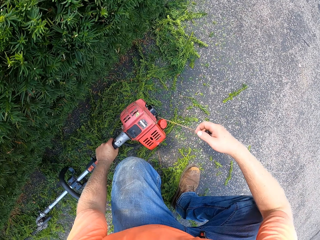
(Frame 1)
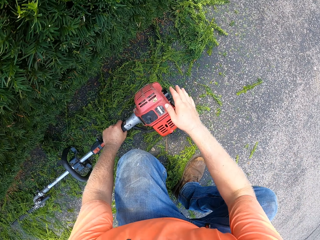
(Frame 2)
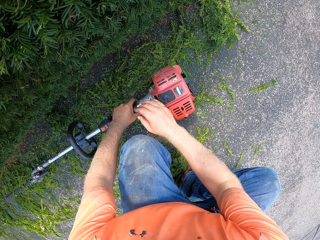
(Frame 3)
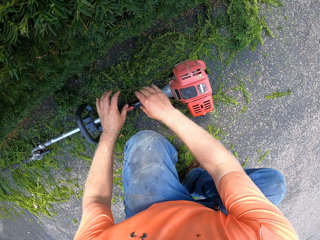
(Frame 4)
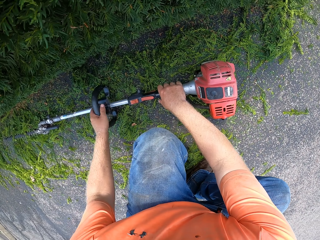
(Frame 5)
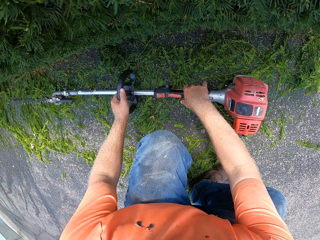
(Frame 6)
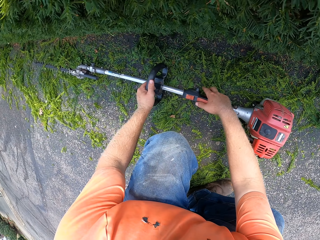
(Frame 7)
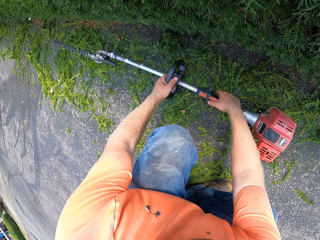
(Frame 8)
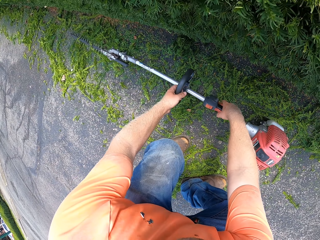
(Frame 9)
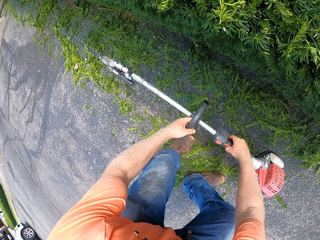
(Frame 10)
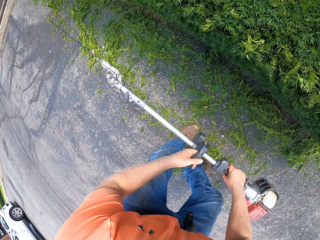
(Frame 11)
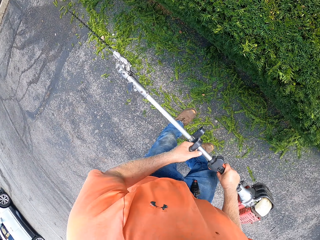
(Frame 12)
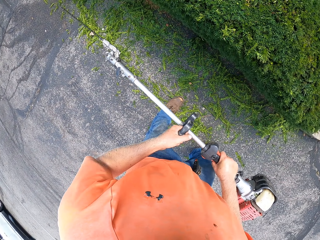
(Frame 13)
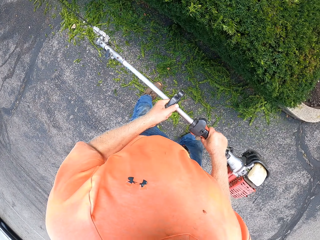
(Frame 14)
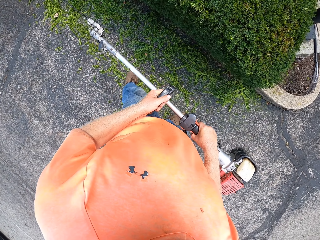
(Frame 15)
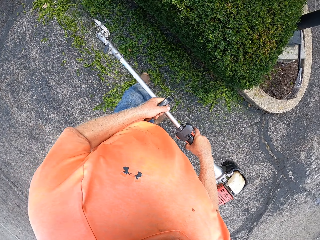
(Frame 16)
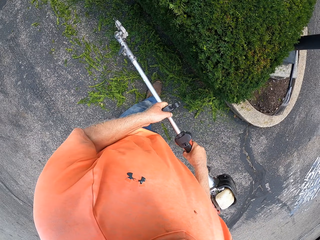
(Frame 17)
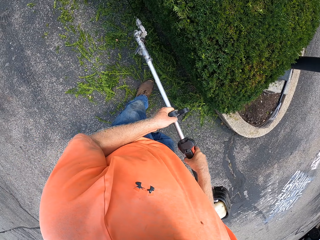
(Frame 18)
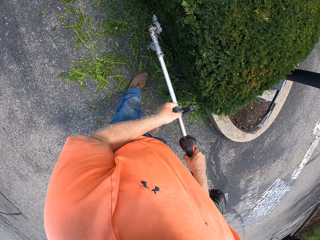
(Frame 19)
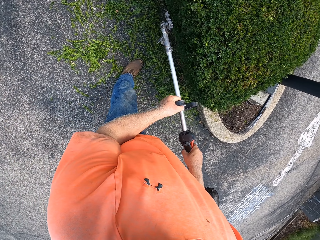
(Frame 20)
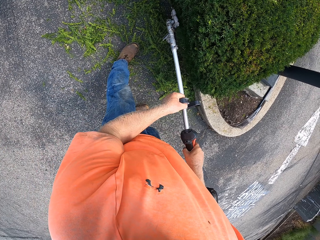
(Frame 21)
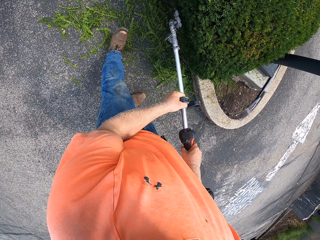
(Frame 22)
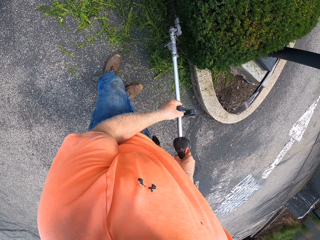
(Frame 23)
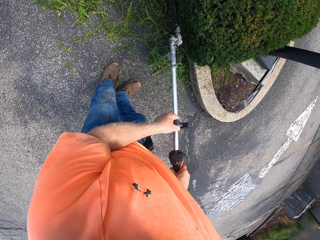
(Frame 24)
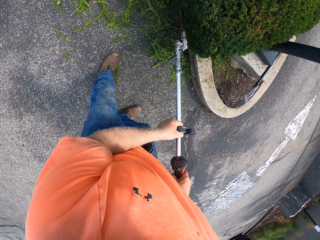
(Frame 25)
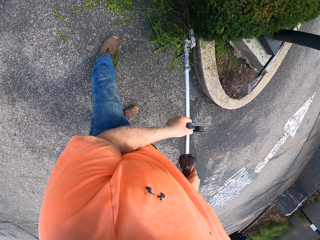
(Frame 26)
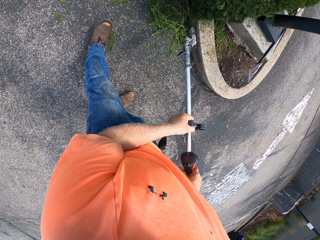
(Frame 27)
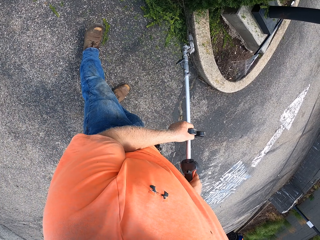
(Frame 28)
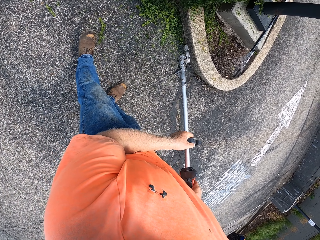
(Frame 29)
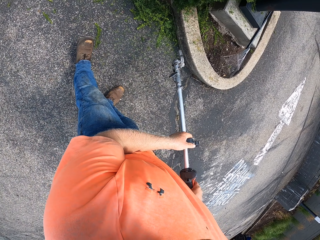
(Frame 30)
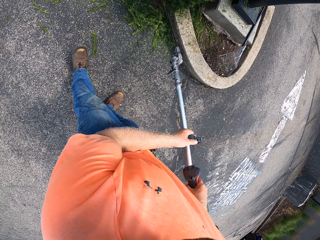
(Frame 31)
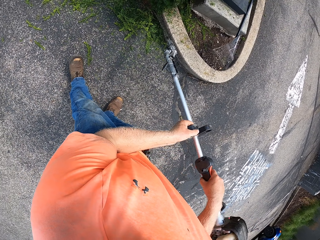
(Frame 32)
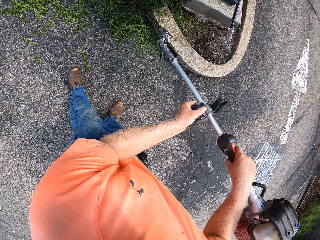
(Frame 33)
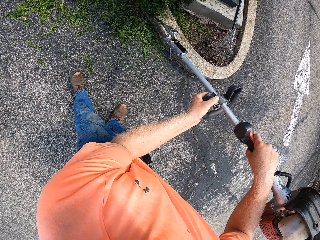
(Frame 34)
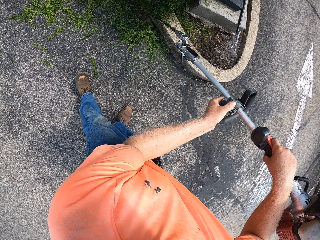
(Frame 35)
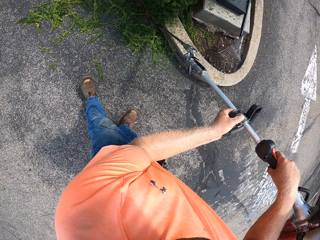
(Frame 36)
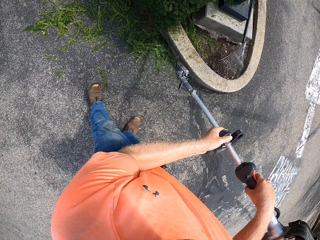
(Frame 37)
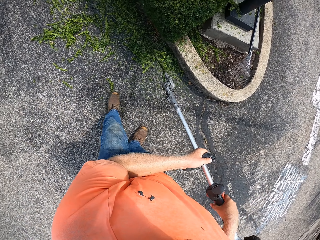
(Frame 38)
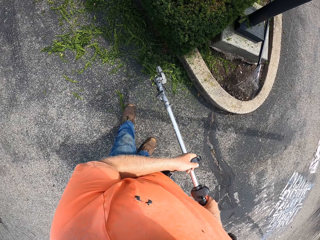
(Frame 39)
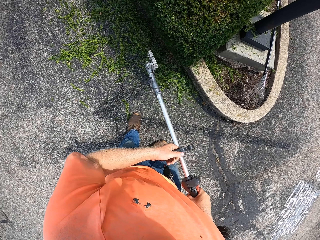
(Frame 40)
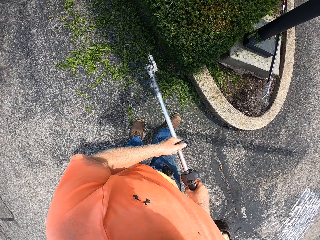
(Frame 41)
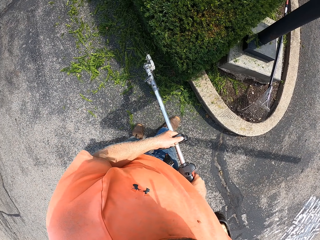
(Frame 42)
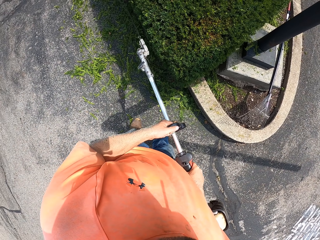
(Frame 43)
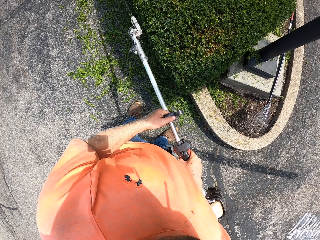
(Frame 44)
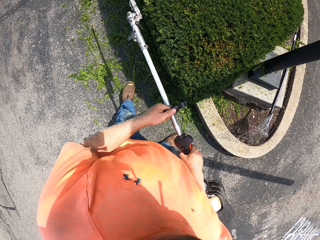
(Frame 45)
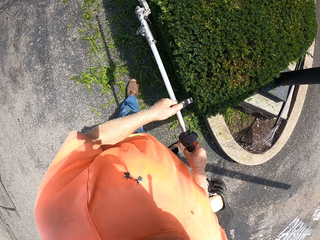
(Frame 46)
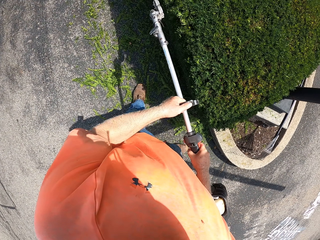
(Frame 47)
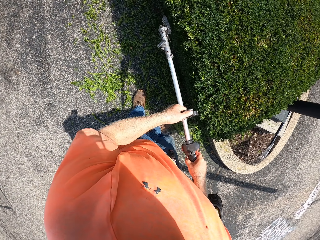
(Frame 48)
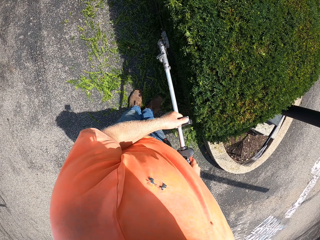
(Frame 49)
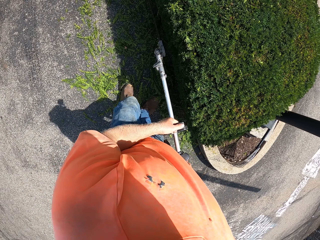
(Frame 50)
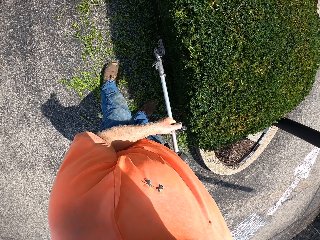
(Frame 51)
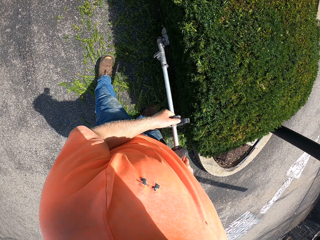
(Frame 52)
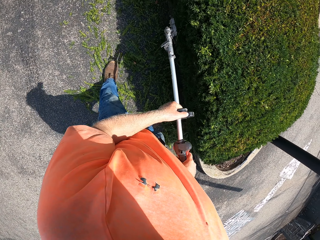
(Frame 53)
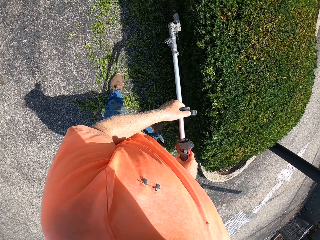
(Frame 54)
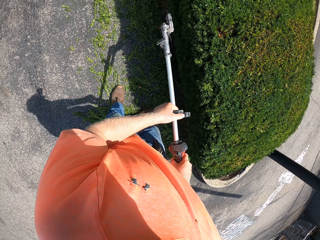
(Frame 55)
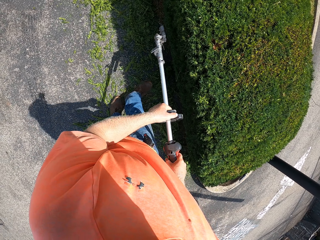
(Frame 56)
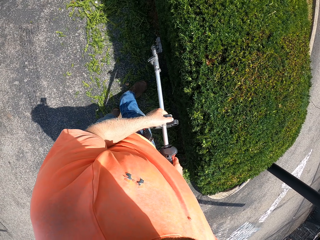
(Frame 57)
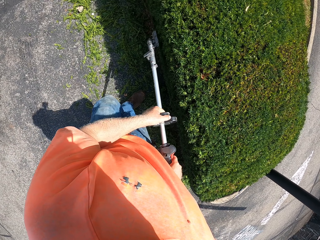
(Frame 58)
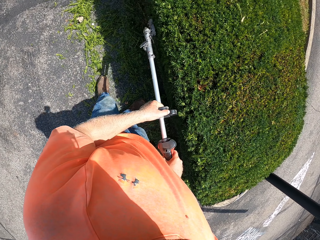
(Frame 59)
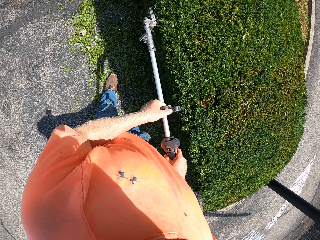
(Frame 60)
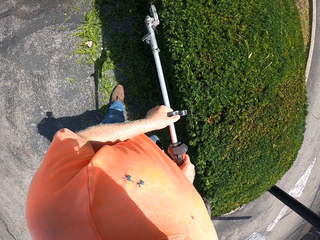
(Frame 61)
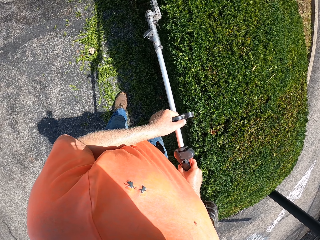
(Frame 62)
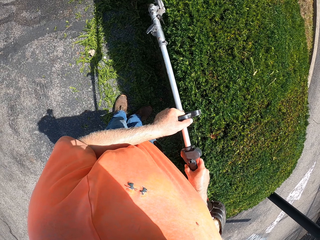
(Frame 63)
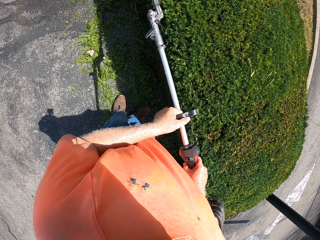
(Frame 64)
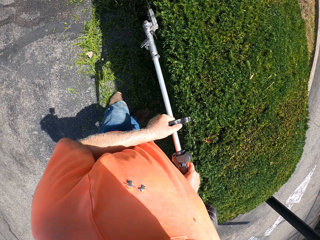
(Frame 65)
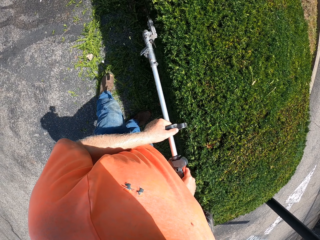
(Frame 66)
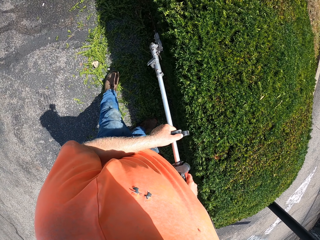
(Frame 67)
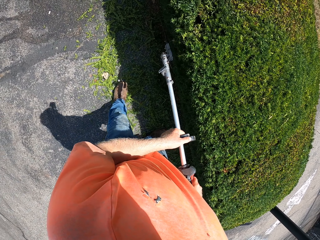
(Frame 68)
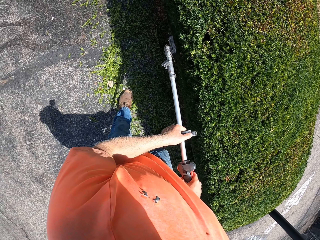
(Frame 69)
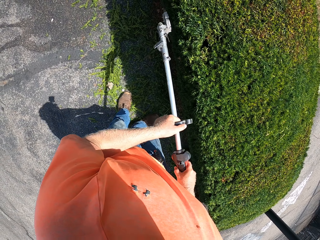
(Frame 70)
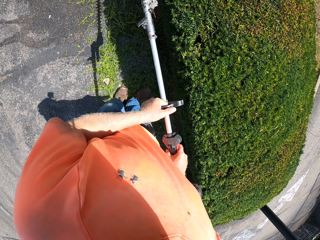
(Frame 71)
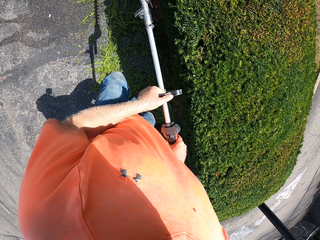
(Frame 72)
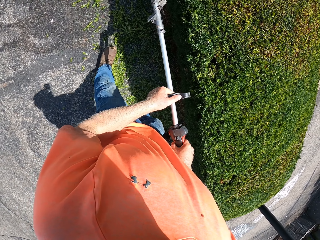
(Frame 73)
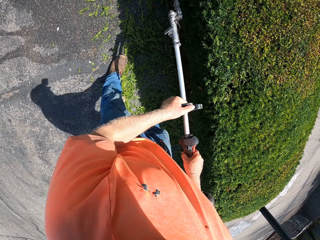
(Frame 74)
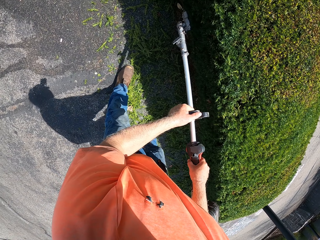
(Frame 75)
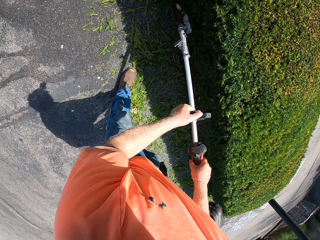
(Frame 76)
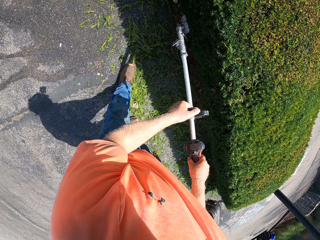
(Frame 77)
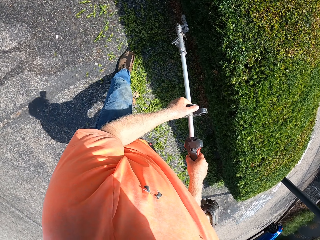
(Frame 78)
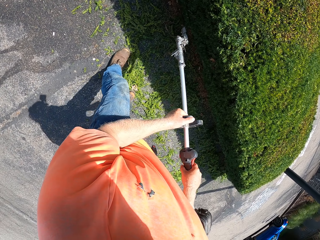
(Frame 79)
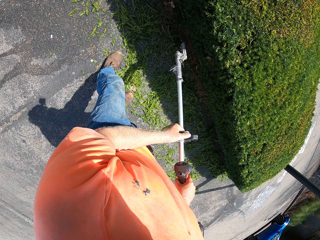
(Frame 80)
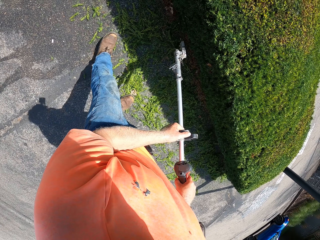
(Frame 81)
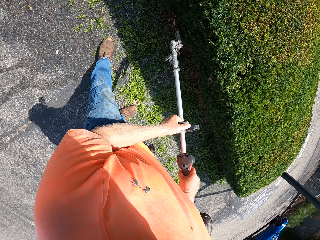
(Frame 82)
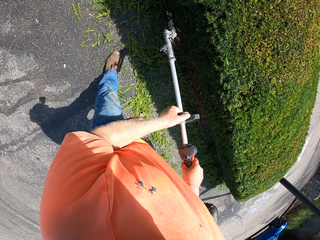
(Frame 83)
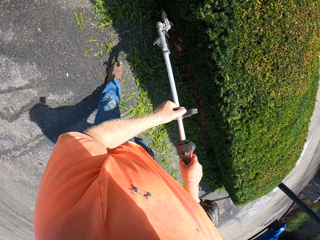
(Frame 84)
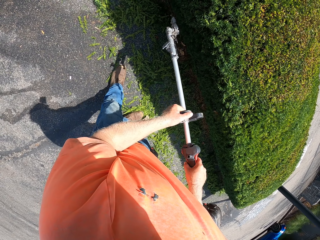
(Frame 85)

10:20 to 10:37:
The camera wearer picks up the edge trimmer with his hands from the floor. He switches on the electric hedge trimmer. He trims the flowers with the edge trimmer in his hands. He trims the fence with the electric hedge trimmer.

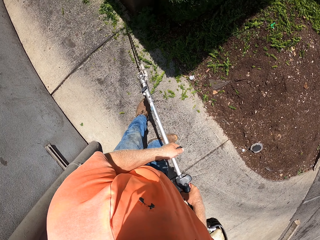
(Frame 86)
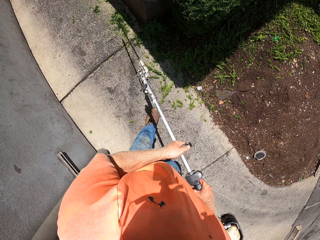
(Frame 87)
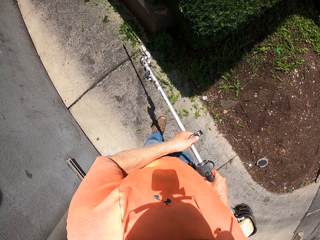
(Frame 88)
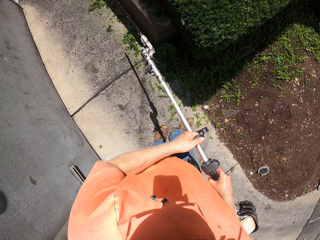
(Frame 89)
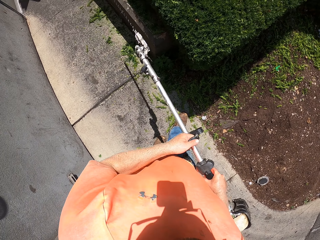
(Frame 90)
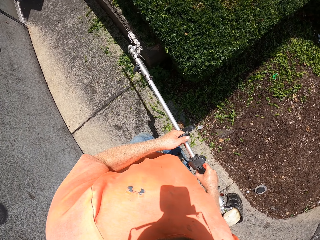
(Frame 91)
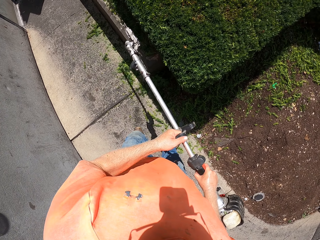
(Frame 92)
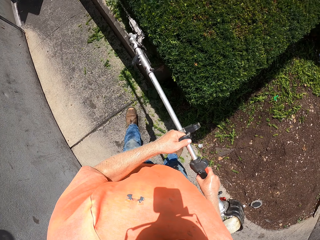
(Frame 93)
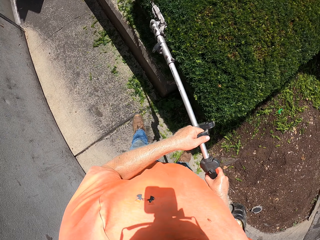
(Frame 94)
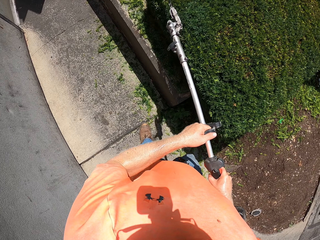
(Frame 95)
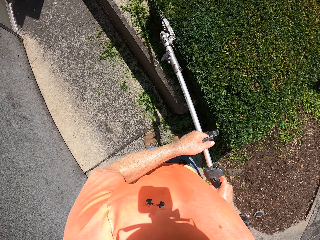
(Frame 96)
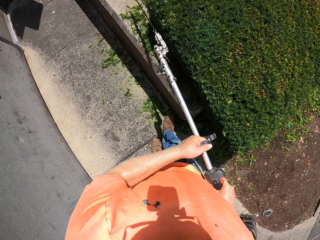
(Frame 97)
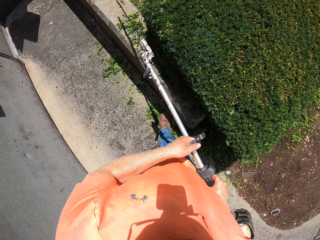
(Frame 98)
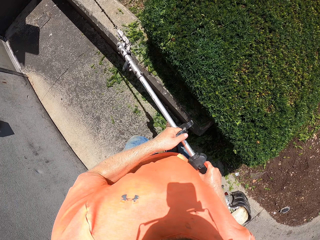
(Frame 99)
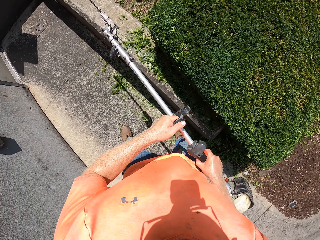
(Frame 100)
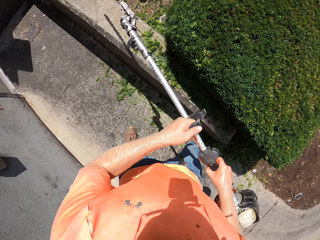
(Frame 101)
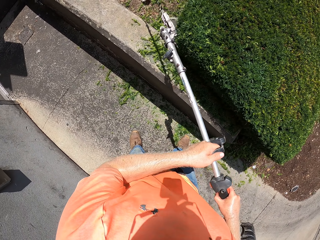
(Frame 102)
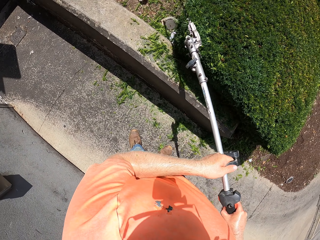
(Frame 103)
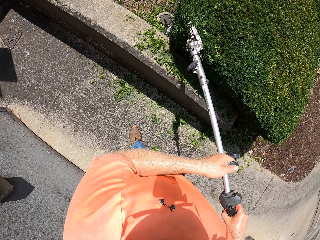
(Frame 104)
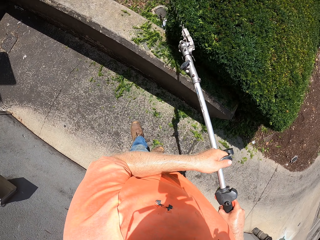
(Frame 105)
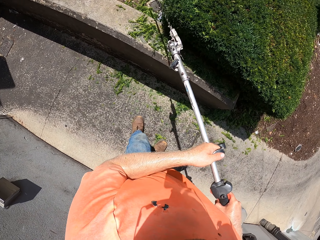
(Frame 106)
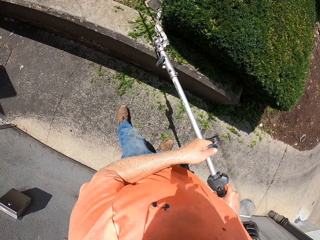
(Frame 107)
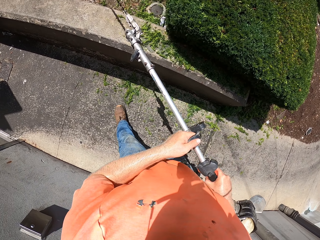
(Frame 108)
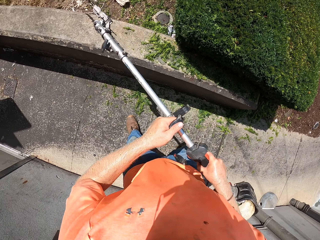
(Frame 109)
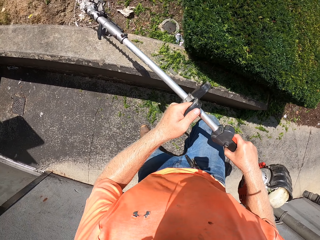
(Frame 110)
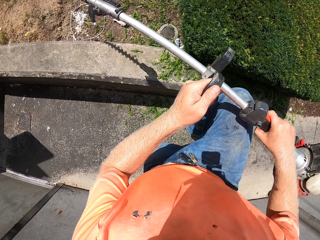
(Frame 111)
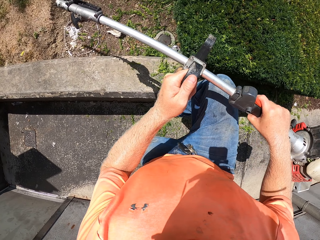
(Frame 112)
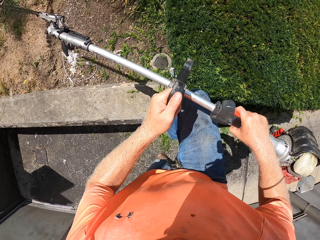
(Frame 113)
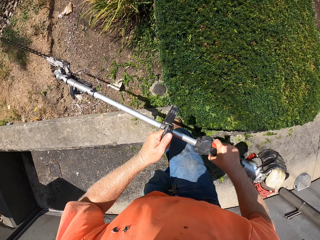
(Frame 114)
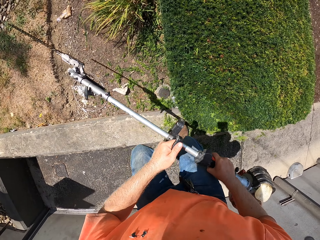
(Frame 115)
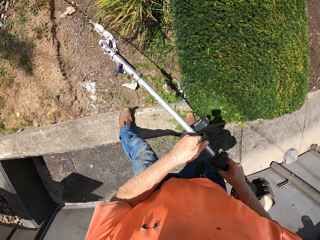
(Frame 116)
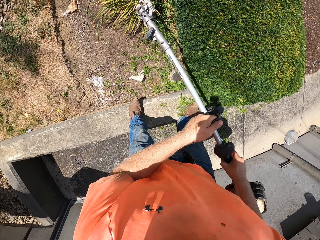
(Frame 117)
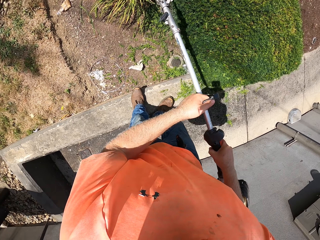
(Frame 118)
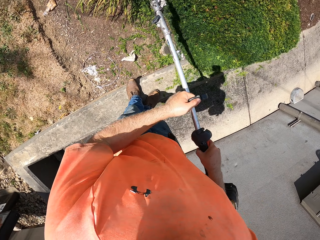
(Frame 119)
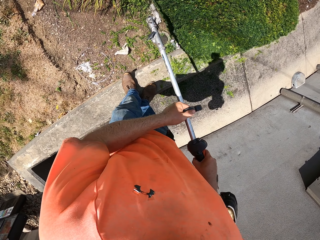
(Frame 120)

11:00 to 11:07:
The camera wearer makes a left turn.
